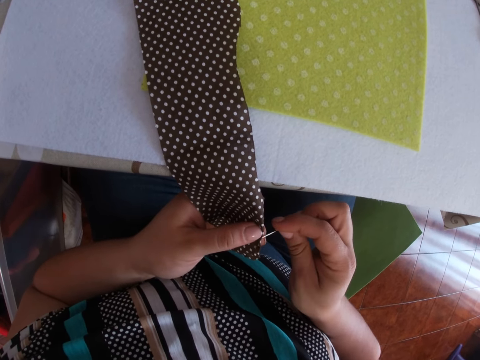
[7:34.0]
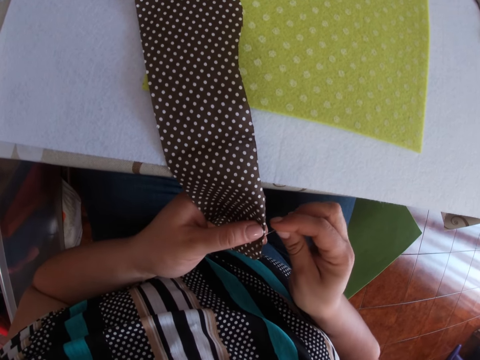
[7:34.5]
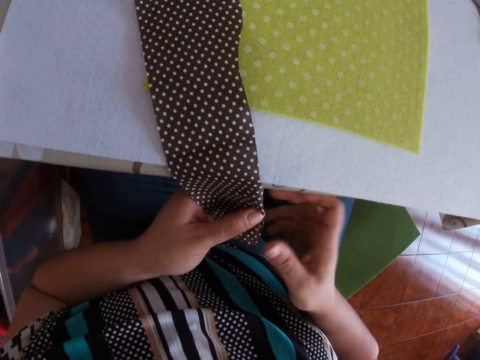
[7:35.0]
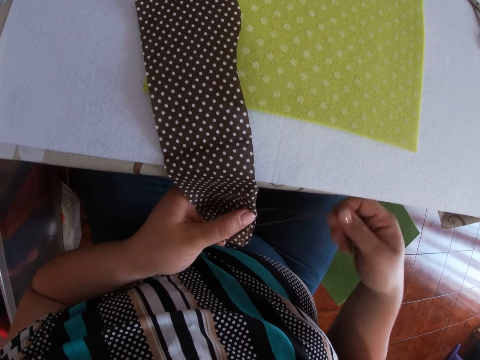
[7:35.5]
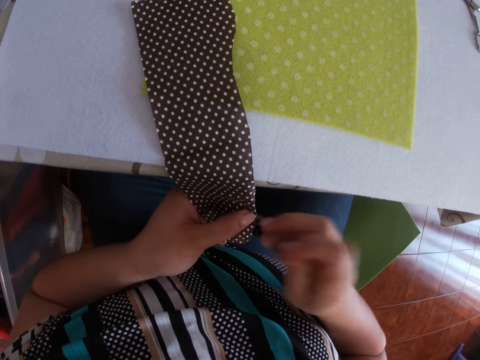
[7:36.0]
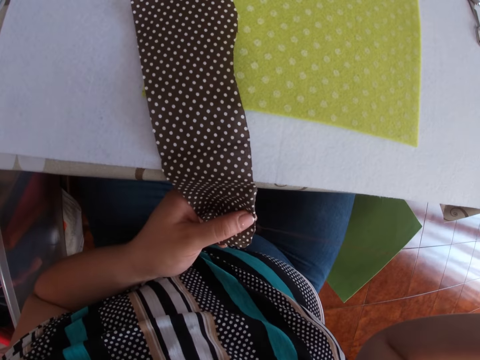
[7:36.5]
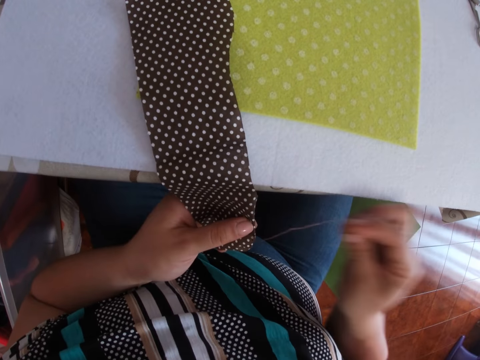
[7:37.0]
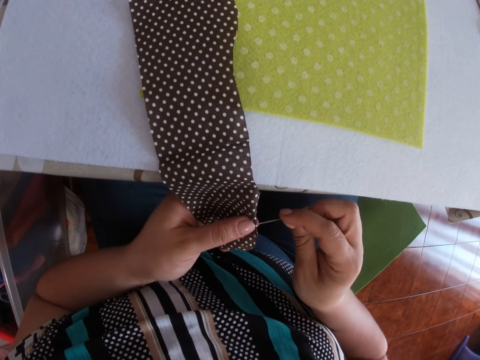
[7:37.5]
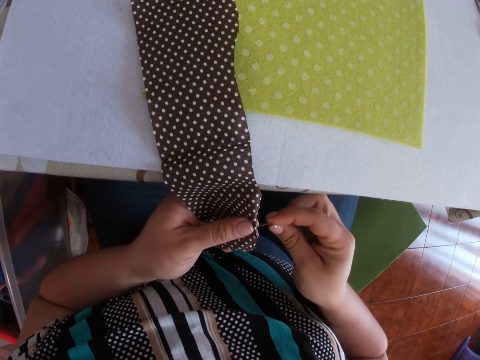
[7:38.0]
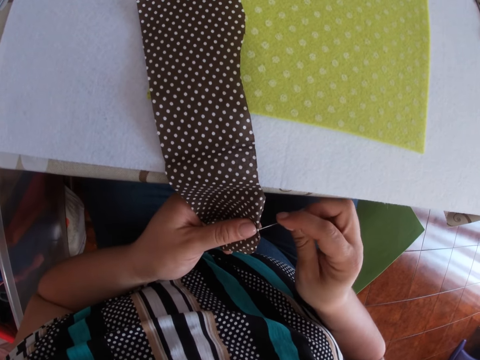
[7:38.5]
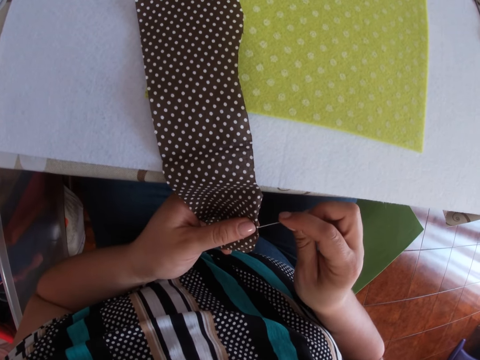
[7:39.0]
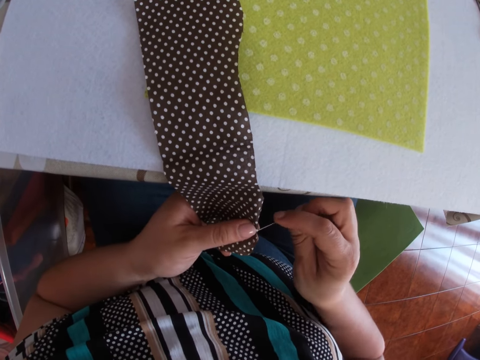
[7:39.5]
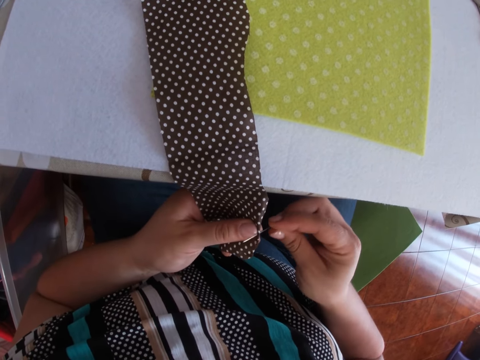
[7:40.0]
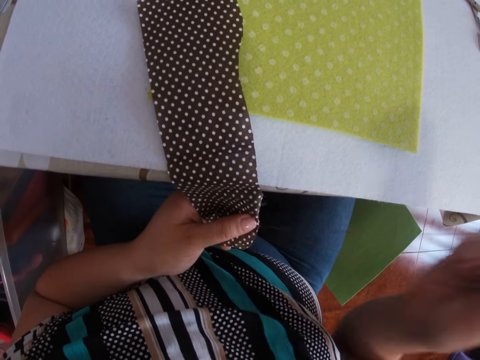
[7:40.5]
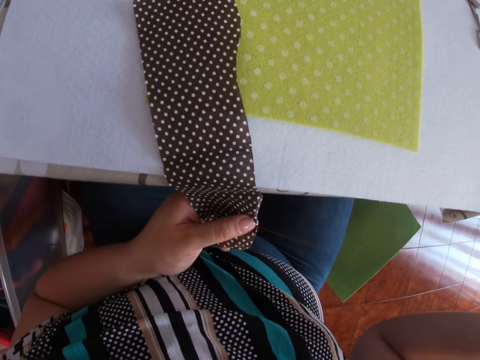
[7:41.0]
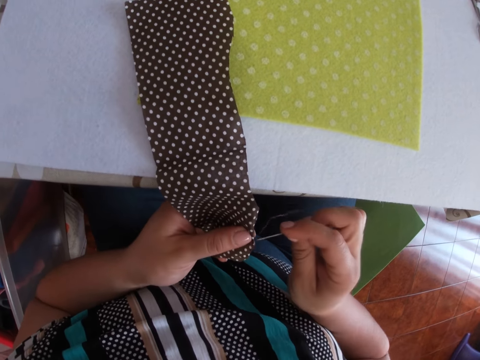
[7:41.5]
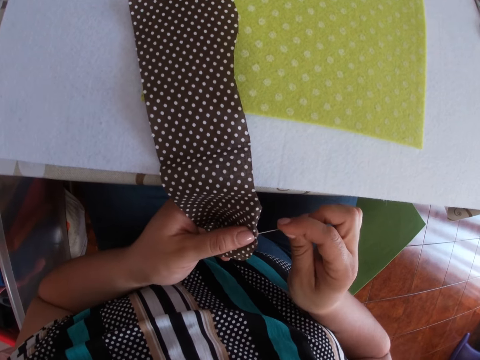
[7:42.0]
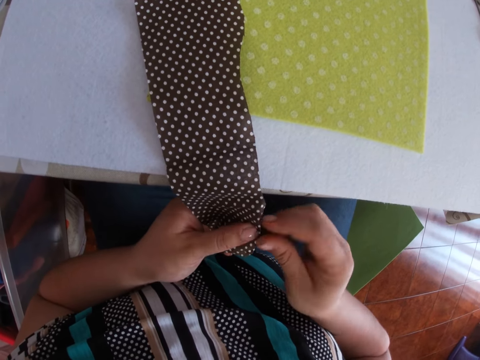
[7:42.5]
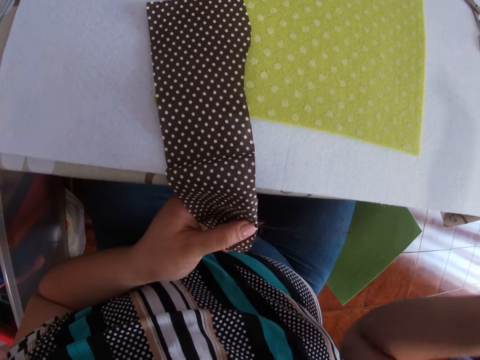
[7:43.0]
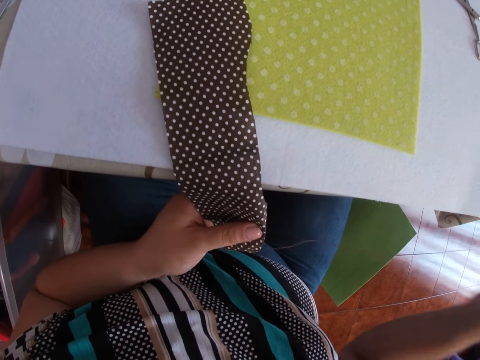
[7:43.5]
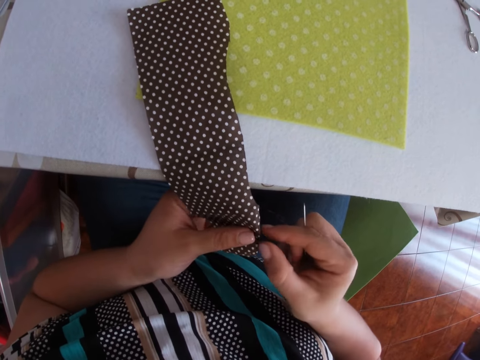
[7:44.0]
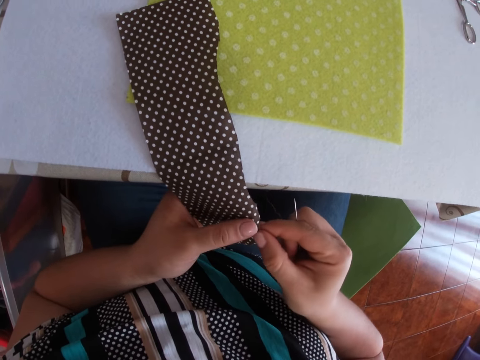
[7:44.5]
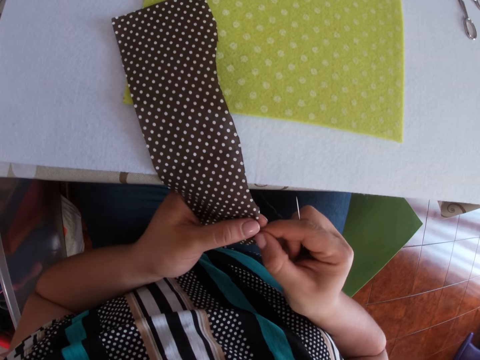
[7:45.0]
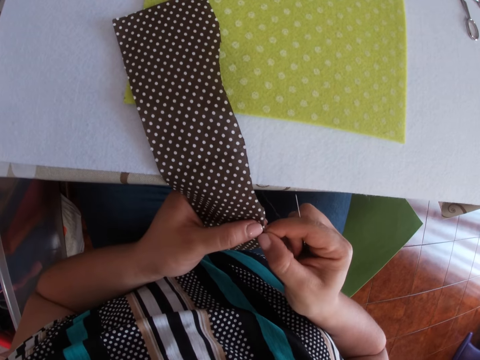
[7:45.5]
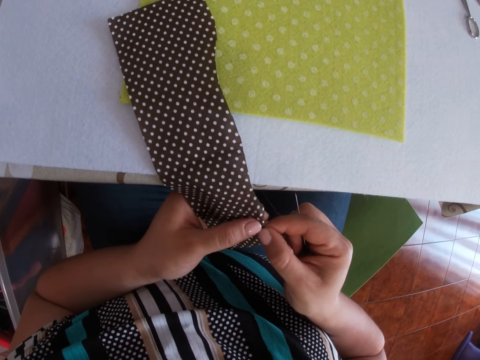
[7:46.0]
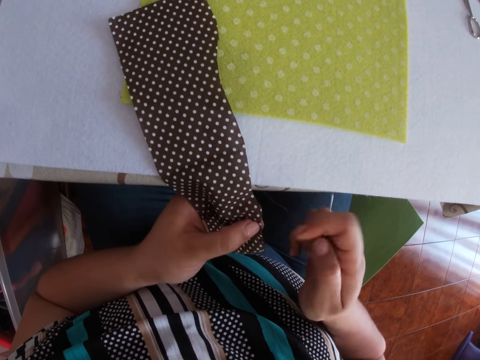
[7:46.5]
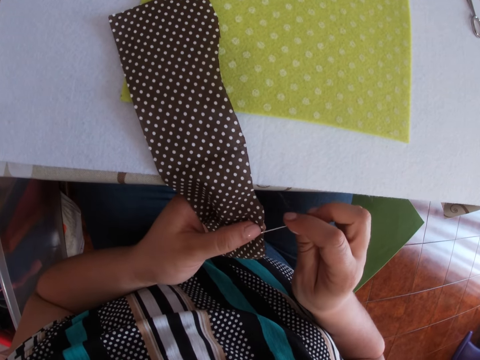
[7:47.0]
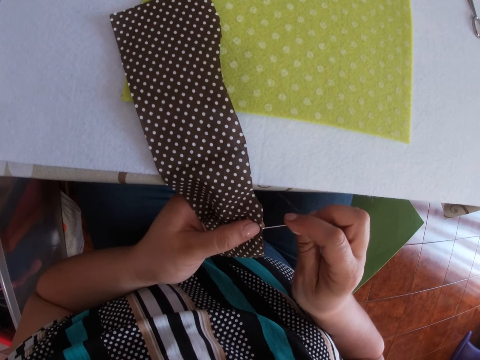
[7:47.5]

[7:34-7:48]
The camera wearer pierces a cloth with a needle. They pull the thread. They pull the thread again. They pierce the cloth with the needle. They pull the thread. They pierce the cloth with the needle. They pull the thread. They press the cloth.

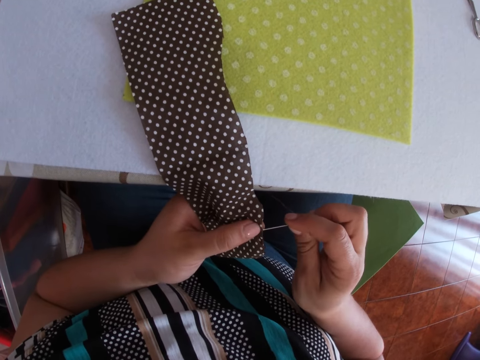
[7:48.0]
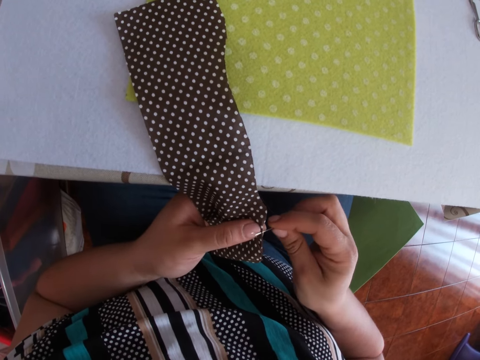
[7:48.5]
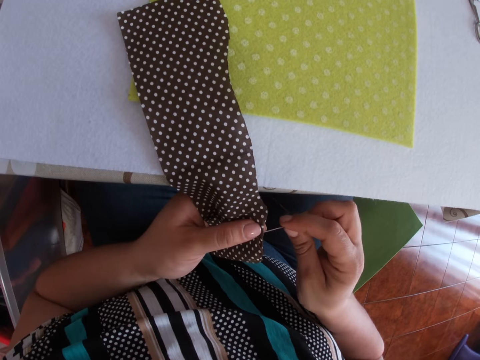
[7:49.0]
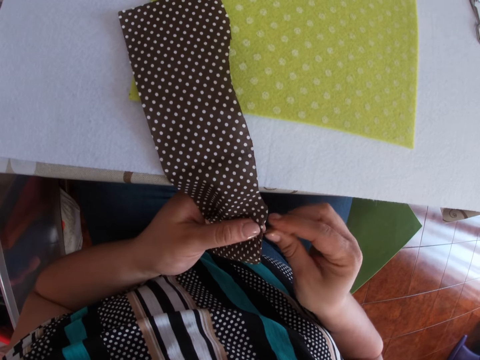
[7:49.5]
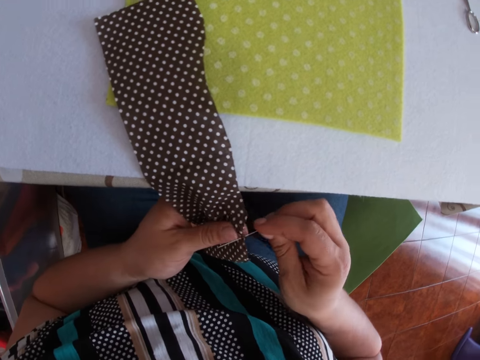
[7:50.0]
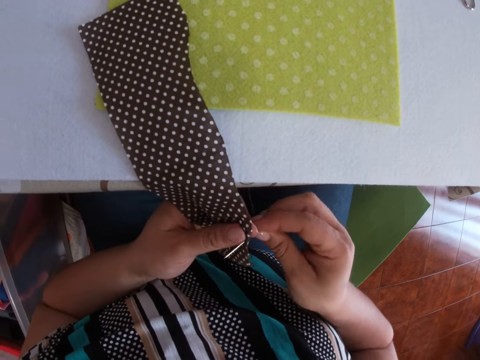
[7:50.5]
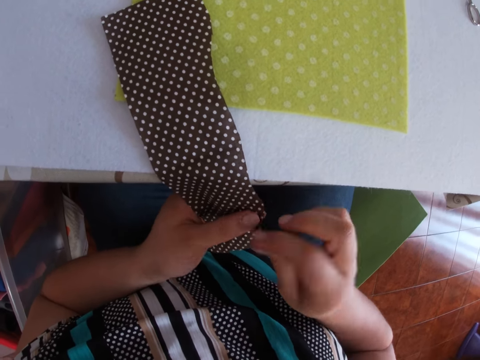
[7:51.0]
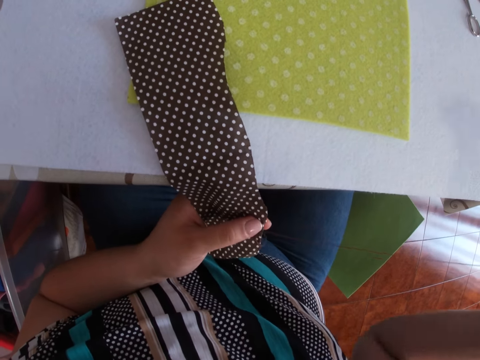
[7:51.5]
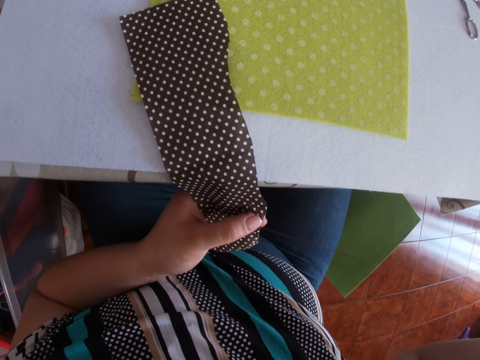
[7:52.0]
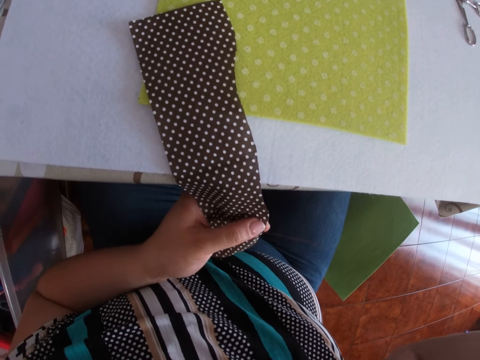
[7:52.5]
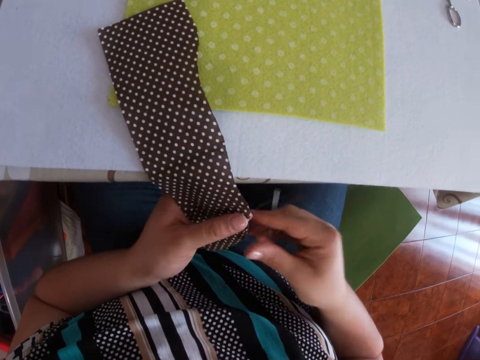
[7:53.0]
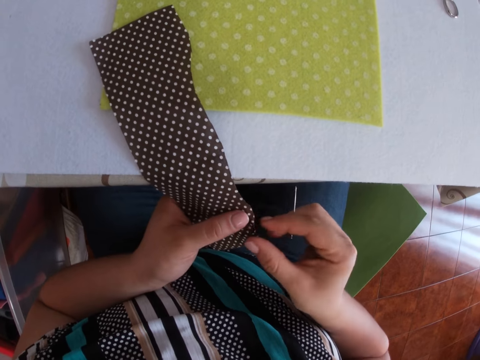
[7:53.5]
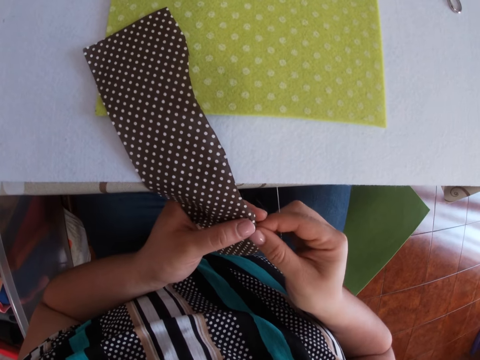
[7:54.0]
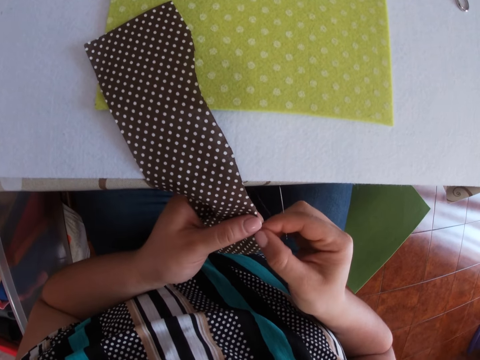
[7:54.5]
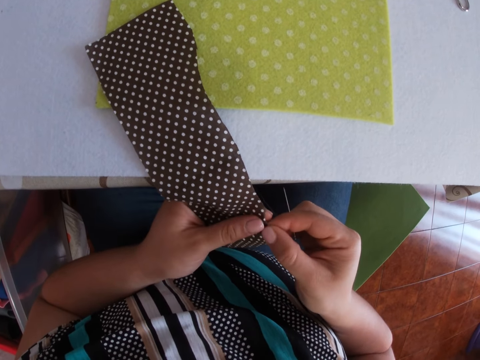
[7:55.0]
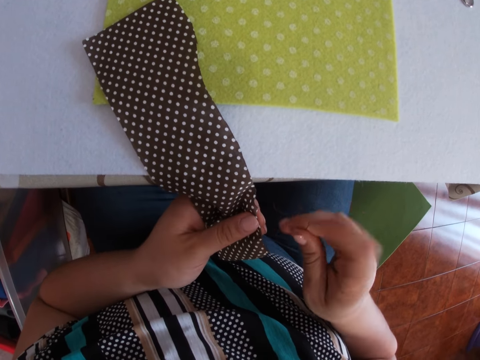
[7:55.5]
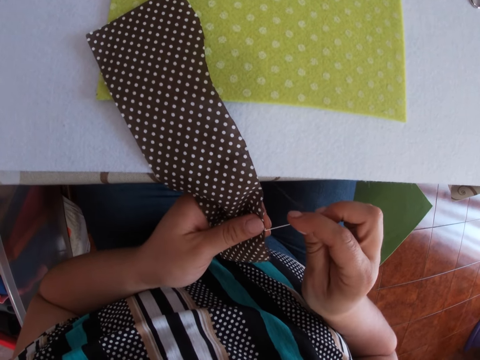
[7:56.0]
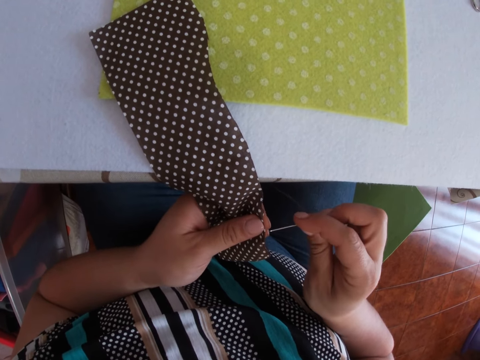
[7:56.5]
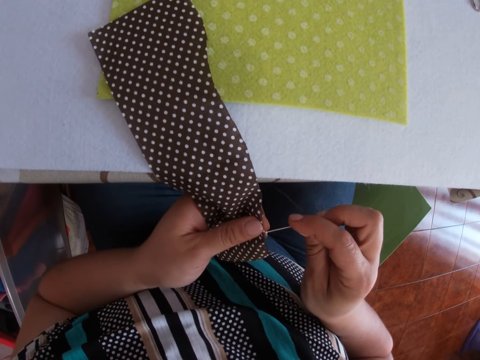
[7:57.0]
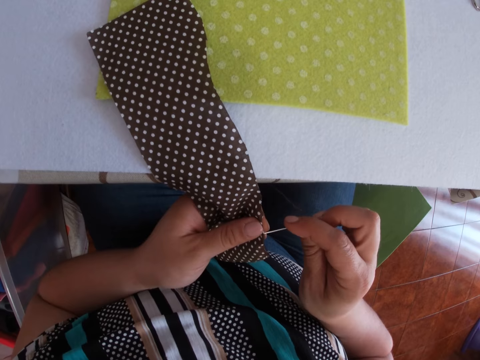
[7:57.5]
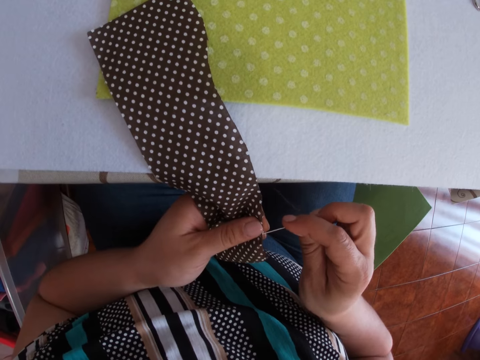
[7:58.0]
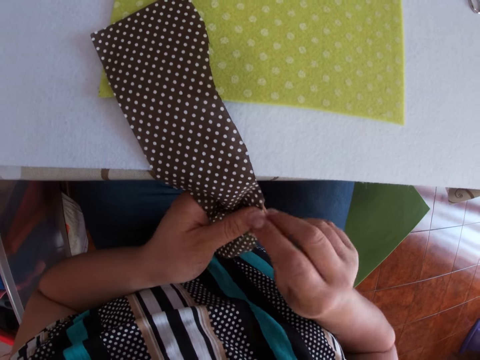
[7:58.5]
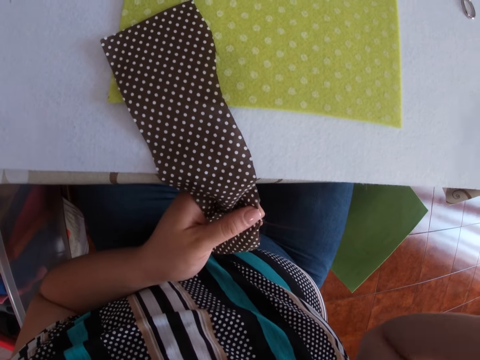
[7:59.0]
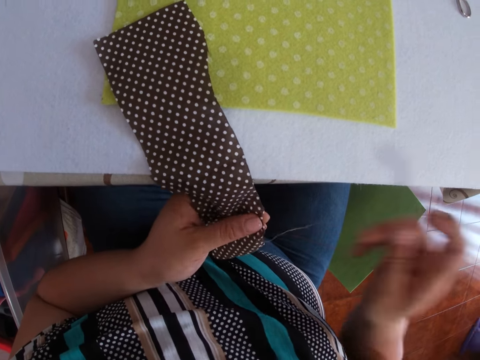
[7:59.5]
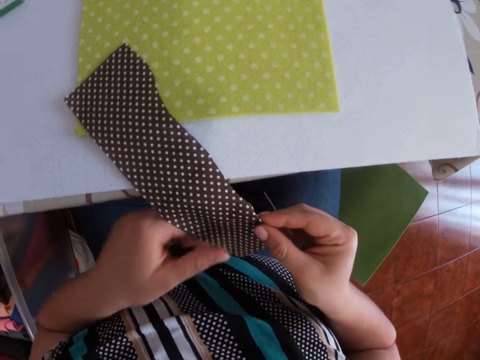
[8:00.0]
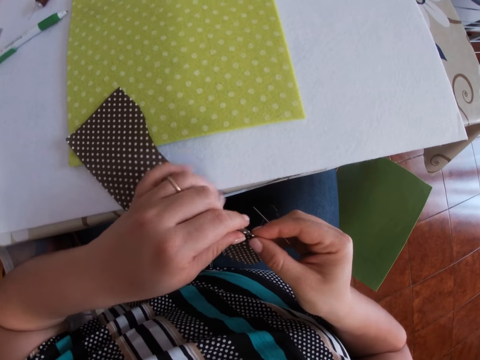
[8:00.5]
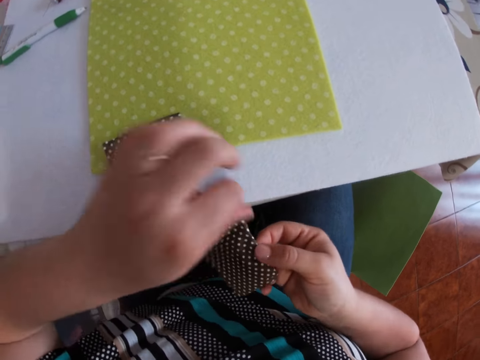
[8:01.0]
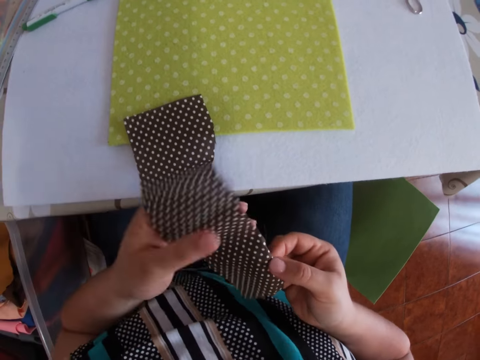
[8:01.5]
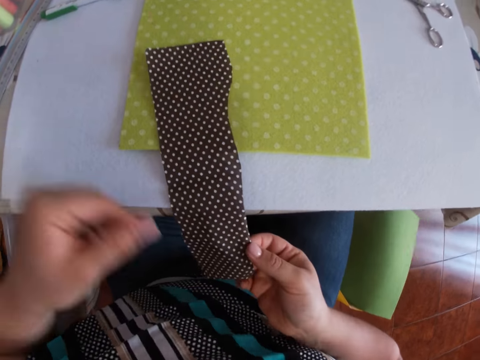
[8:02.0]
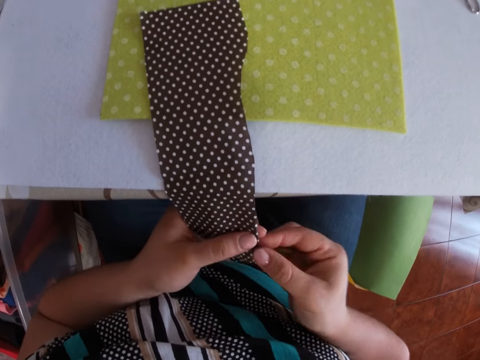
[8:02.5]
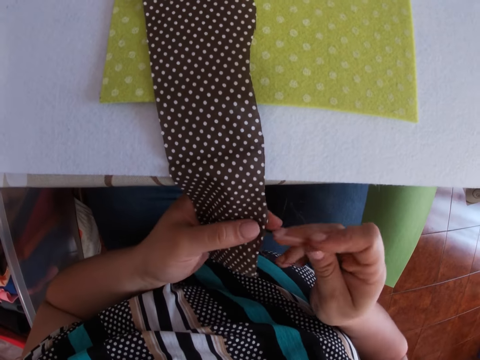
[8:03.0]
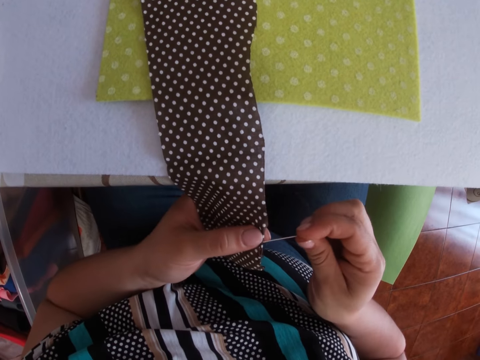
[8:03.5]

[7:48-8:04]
The camera wearer pierces a cloth with a needle. They pull the thread. They press the cloth. They pierce the cloth with the needle. They pull the thread. They press the cloth.
